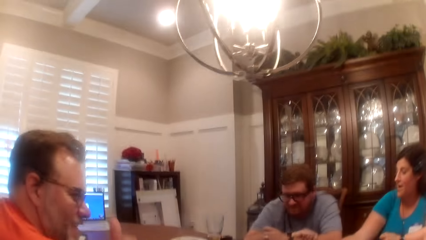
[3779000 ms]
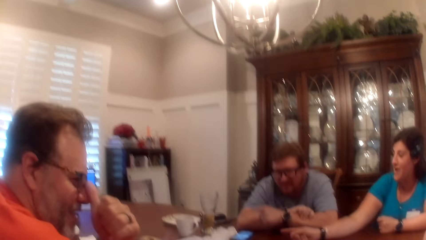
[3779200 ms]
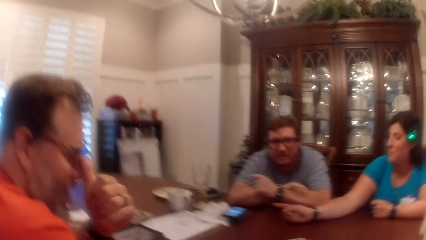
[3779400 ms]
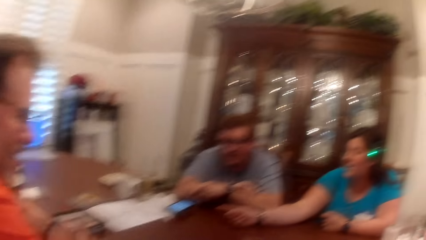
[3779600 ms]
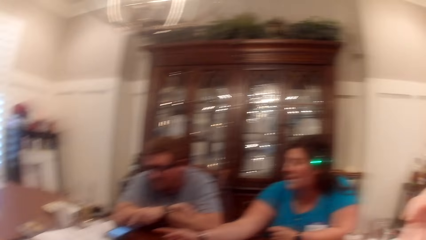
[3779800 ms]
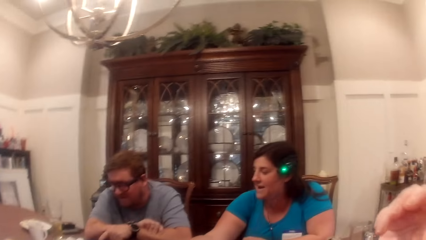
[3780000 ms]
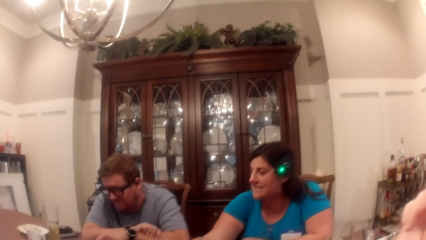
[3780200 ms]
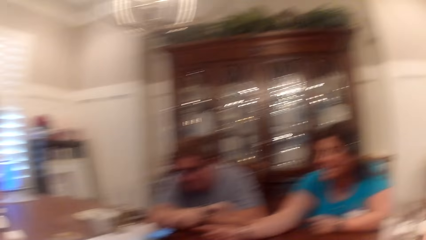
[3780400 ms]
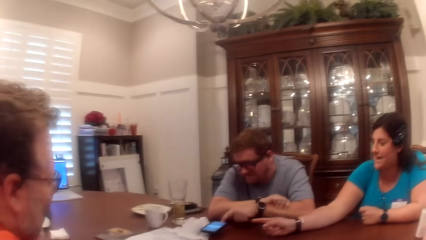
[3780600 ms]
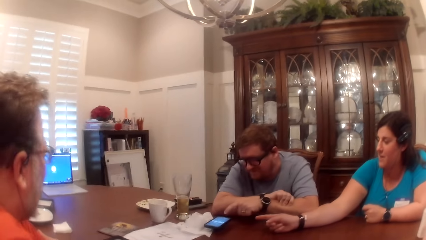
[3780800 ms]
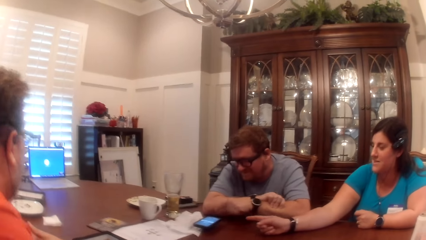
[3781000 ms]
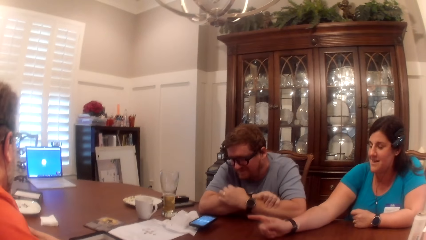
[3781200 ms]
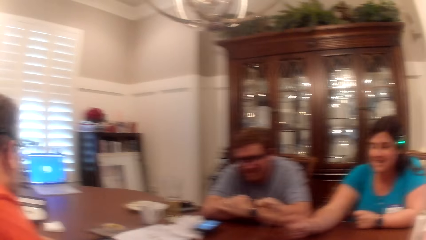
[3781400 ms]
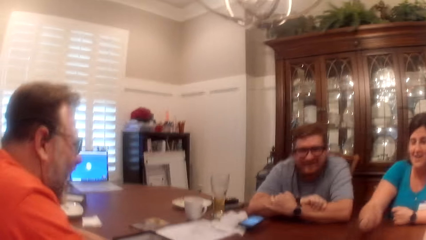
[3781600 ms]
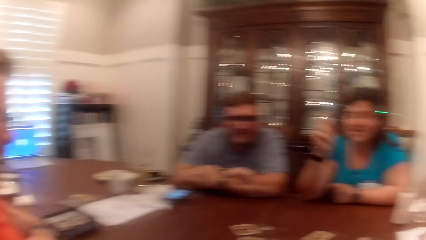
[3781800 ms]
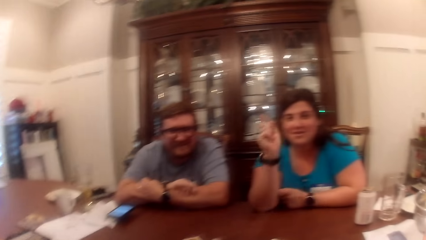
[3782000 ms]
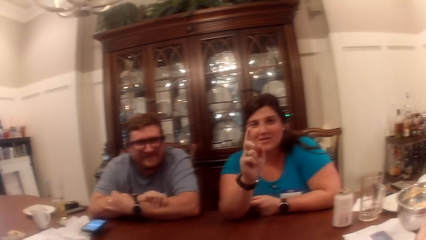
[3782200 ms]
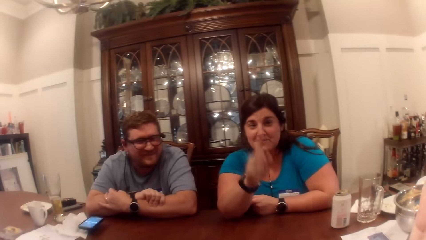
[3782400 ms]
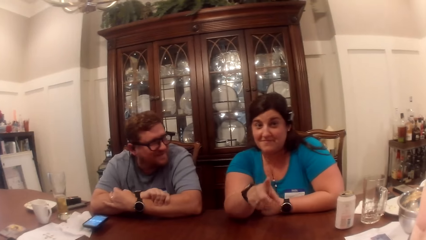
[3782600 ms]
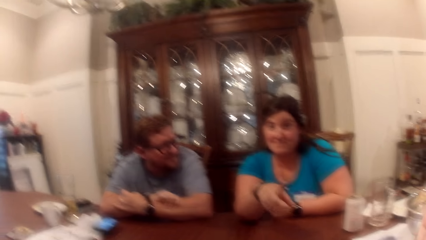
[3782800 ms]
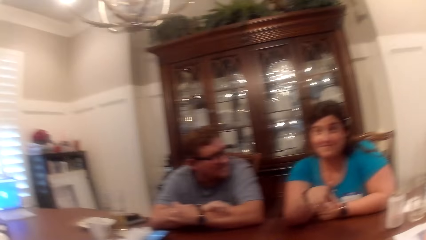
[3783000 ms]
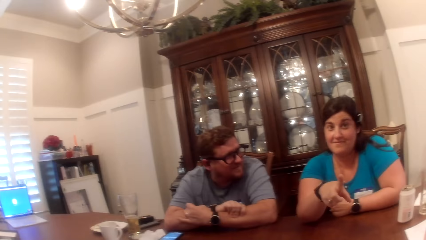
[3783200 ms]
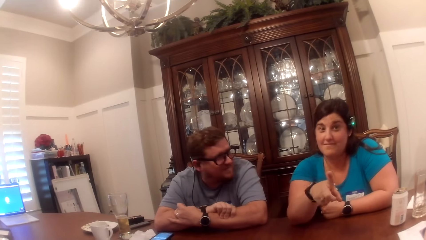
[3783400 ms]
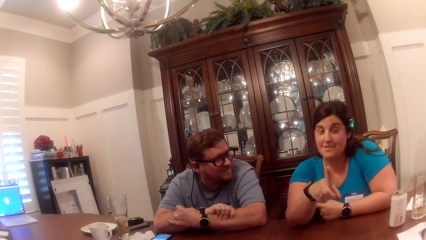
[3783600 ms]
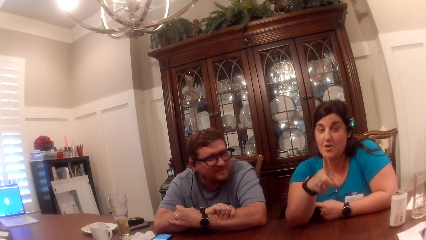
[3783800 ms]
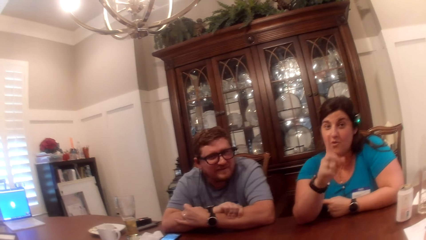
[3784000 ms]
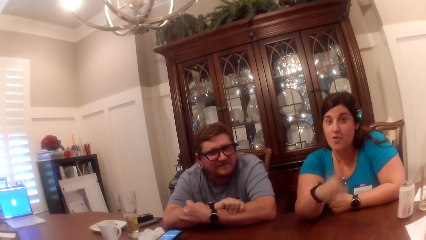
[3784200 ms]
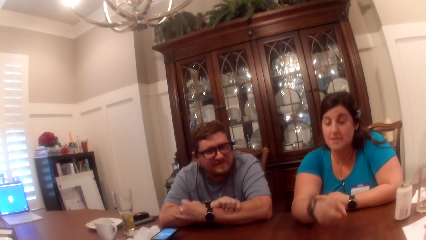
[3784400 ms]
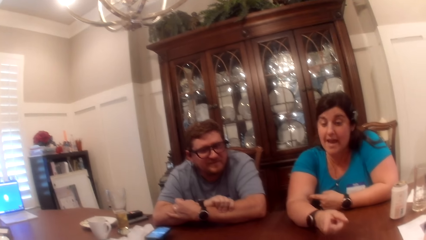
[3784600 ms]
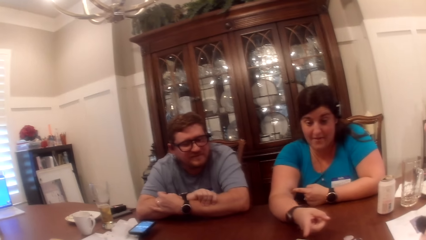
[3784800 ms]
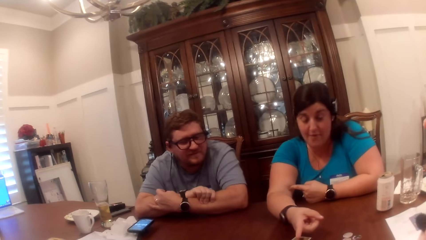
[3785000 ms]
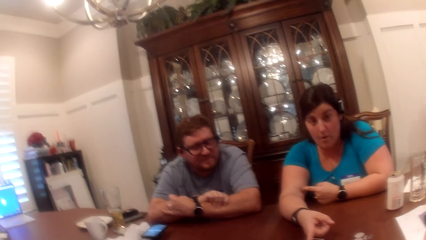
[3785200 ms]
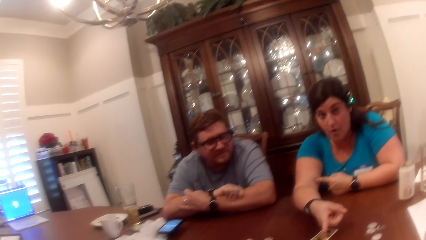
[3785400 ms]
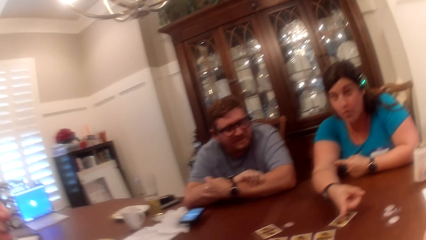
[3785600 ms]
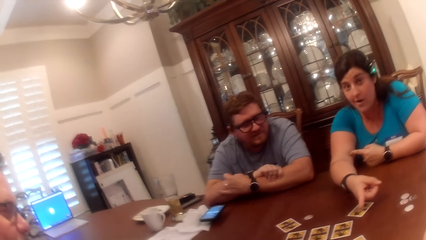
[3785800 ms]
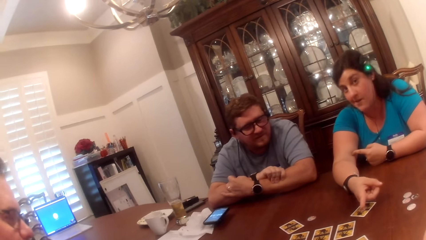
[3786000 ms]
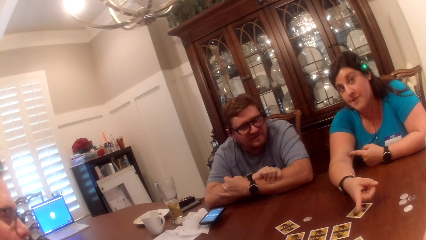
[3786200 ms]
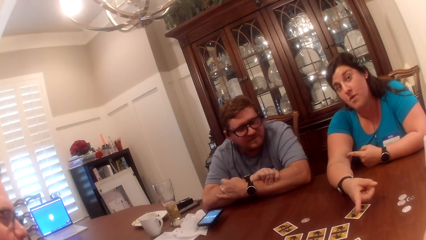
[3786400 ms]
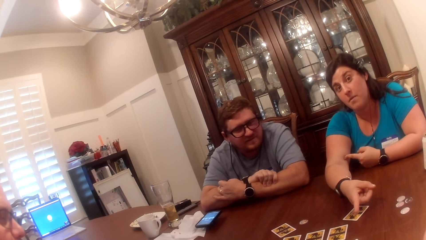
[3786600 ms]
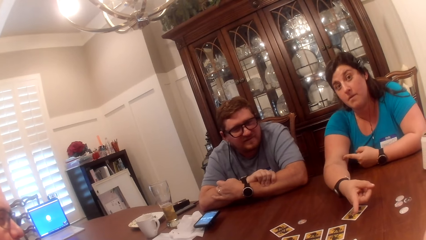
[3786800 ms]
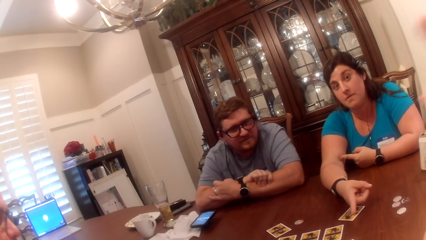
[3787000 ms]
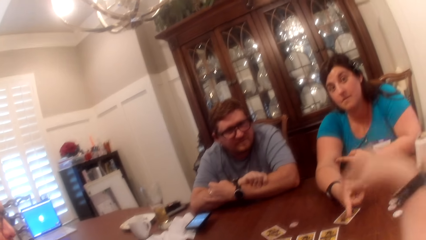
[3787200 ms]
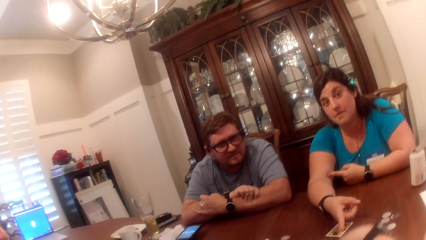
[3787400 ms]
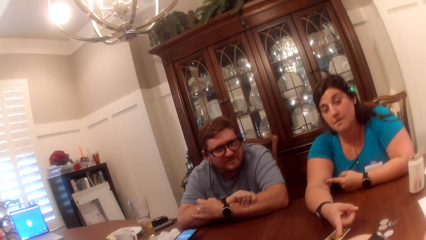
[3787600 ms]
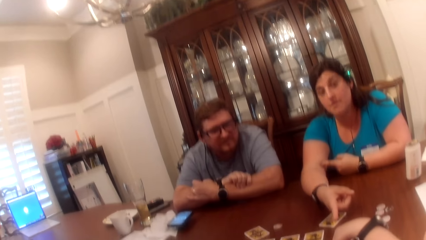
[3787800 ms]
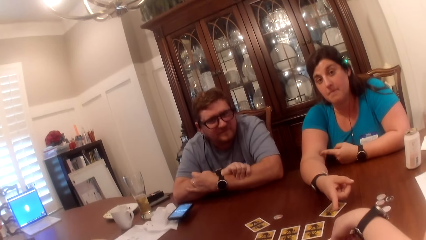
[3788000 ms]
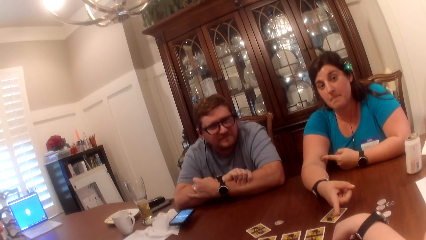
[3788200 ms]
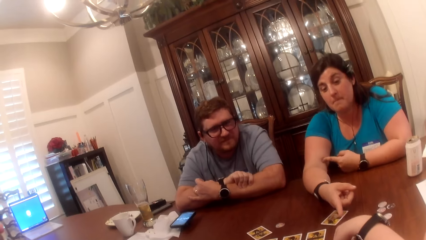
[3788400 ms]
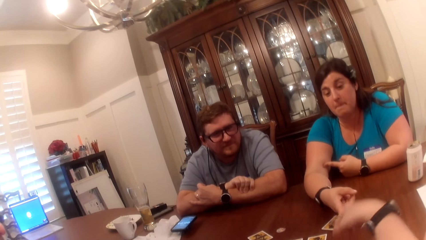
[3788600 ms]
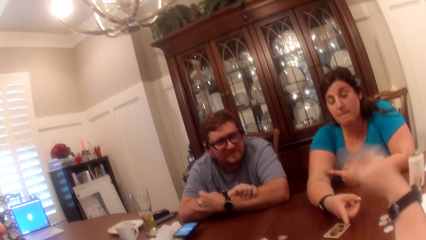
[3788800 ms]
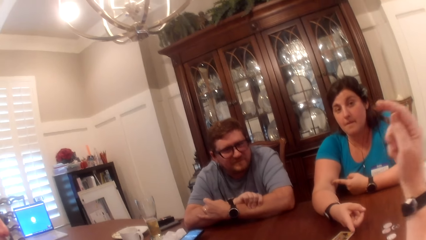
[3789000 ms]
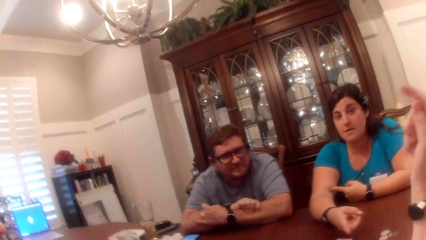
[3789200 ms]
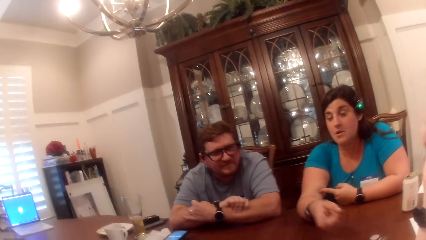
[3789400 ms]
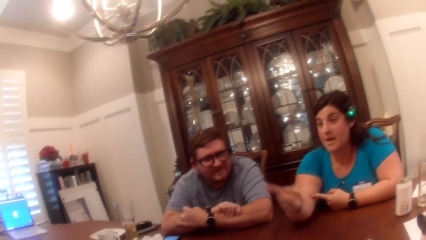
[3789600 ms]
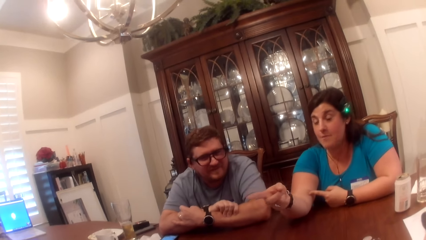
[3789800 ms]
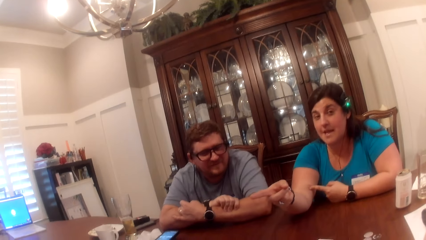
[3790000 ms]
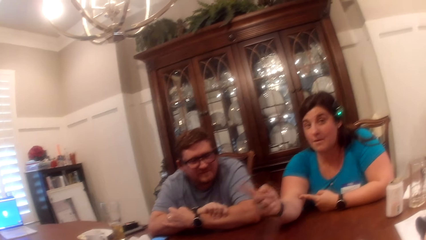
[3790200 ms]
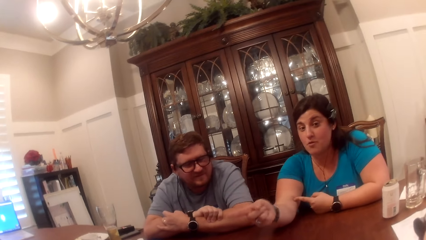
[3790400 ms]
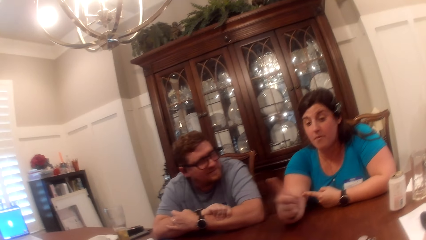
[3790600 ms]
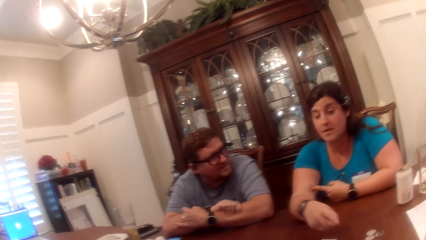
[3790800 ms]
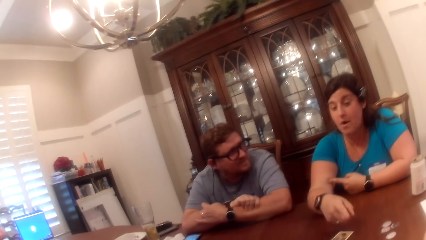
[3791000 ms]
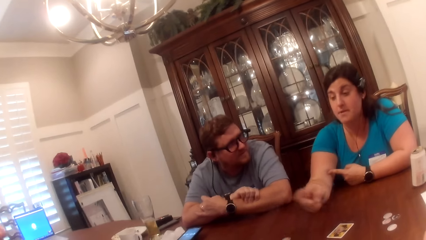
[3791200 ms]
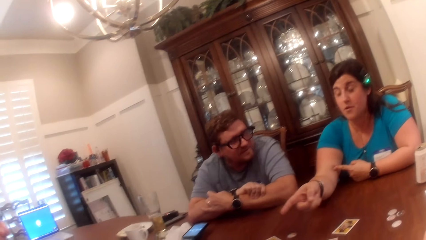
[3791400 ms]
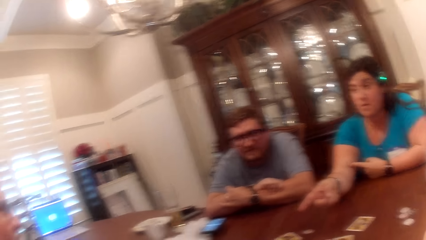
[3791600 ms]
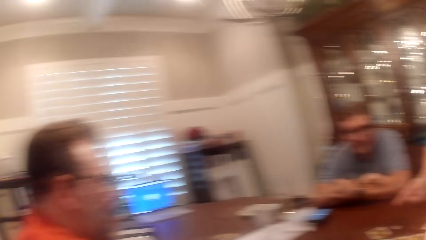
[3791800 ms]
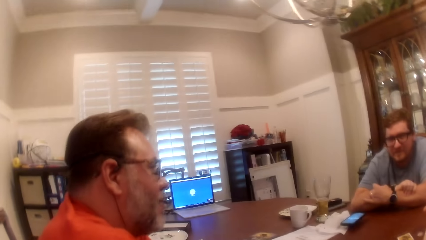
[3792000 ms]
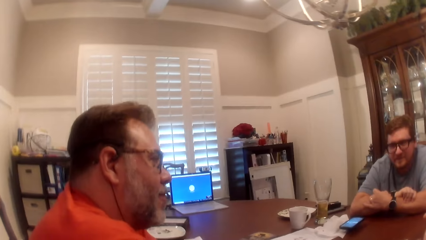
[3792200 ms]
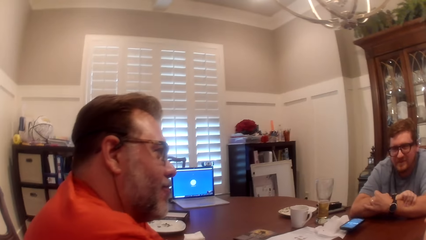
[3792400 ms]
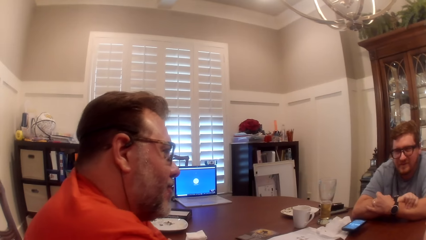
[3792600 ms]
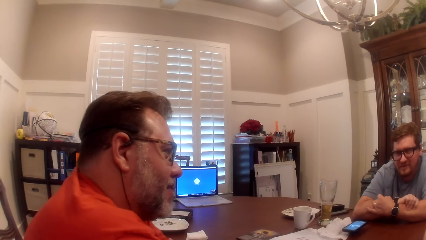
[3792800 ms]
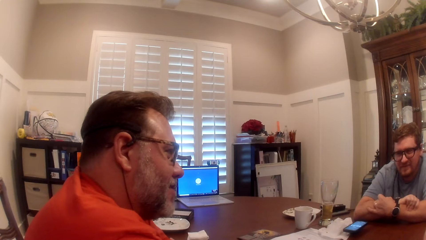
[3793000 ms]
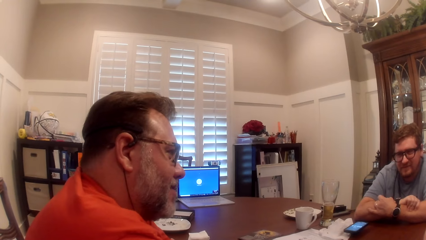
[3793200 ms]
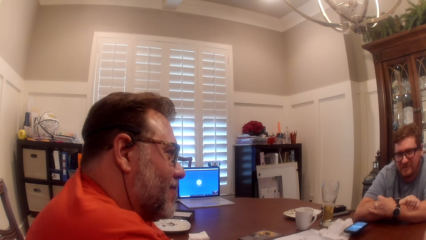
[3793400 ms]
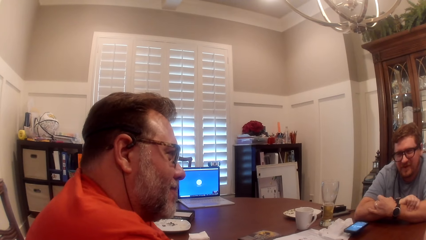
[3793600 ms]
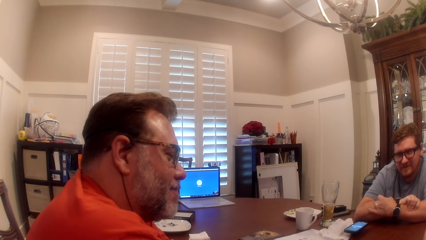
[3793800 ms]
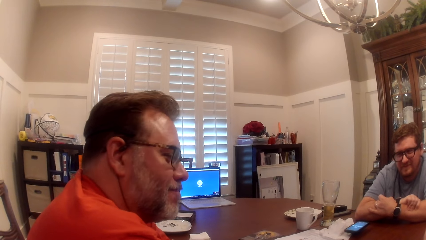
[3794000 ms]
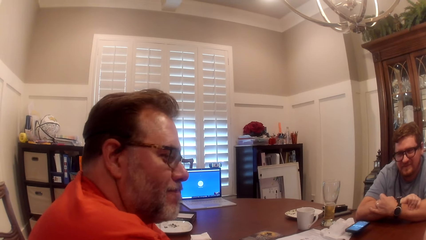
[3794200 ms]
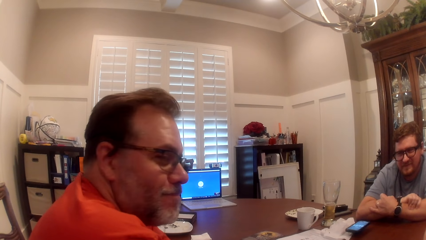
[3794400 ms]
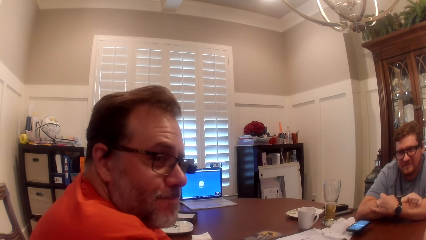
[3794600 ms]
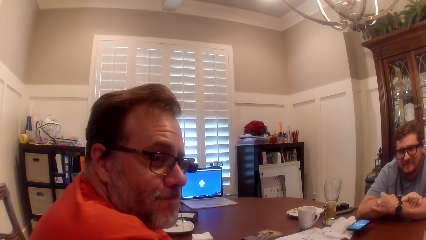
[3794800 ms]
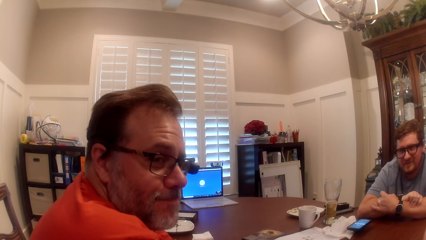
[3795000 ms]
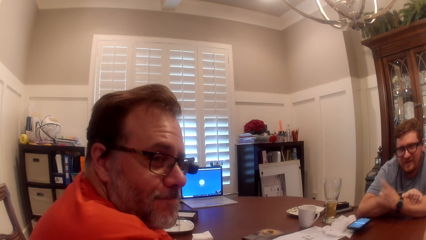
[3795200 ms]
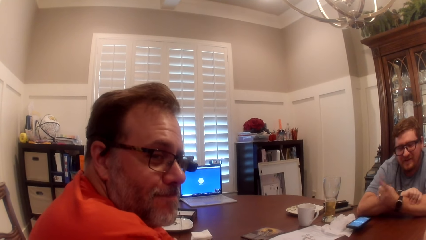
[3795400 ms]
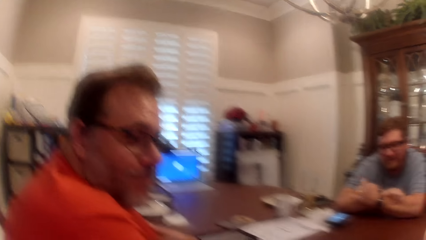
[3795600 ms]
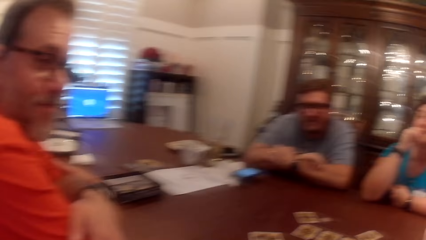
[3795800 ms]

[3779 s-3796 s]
The man adjusts his glasses with his right hand. Another man operates the phone with his left hand. The camera wearer places her right hand on the card on the table.
